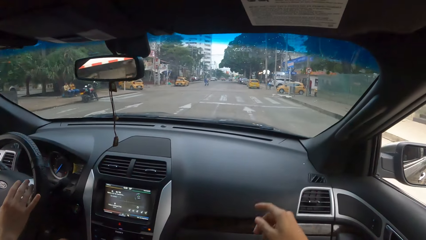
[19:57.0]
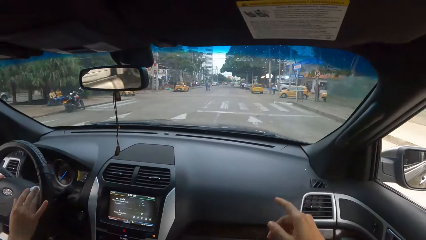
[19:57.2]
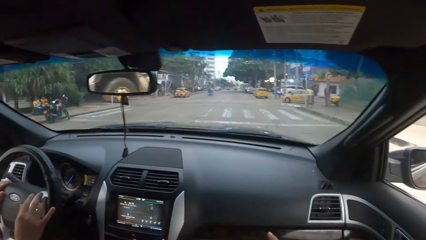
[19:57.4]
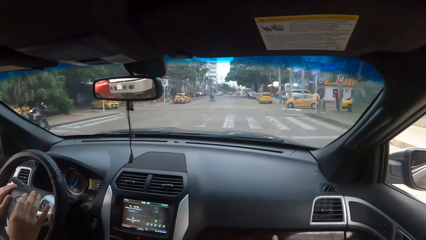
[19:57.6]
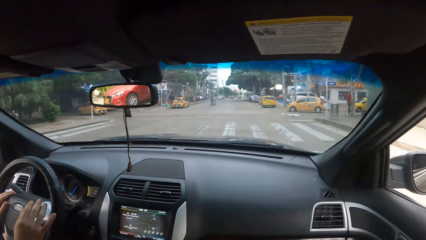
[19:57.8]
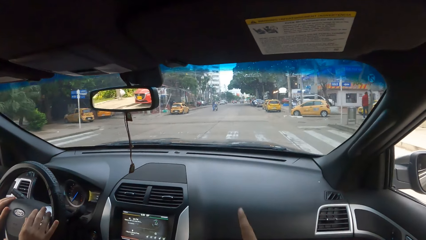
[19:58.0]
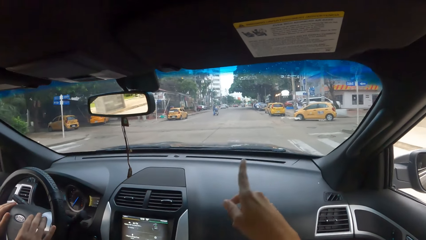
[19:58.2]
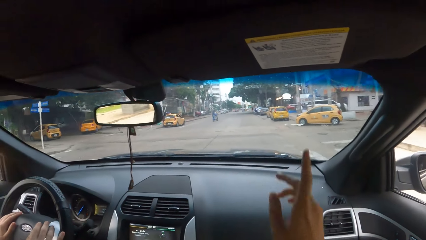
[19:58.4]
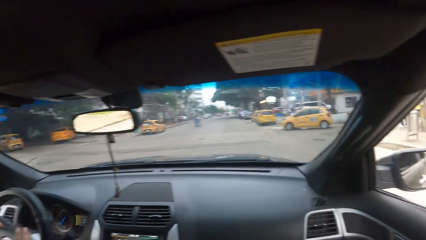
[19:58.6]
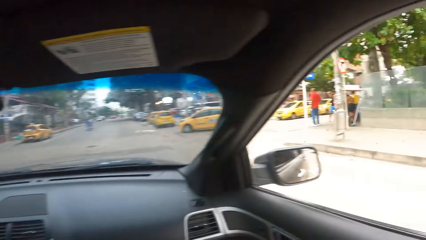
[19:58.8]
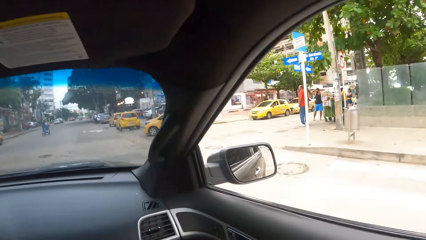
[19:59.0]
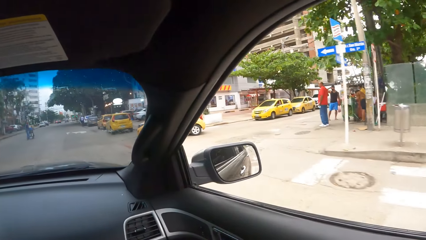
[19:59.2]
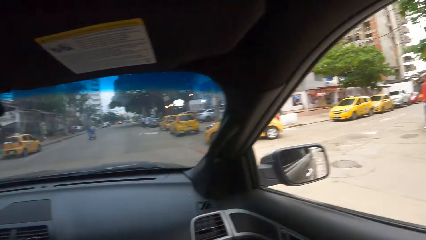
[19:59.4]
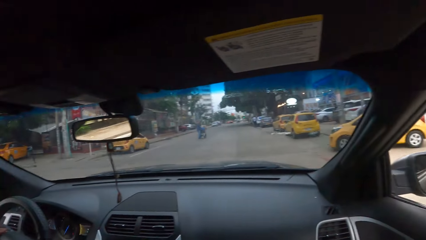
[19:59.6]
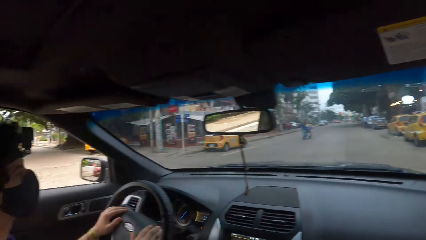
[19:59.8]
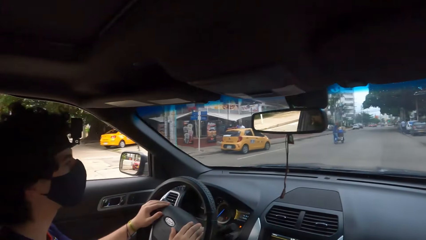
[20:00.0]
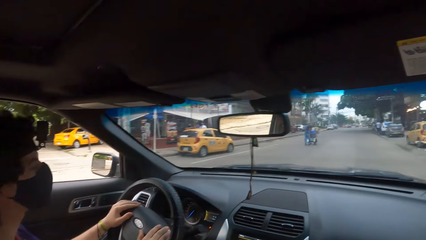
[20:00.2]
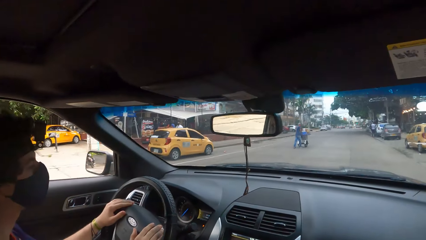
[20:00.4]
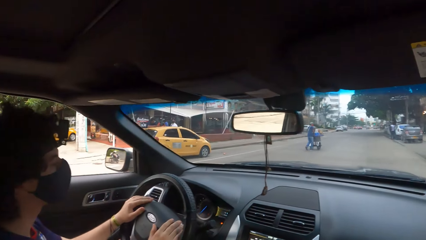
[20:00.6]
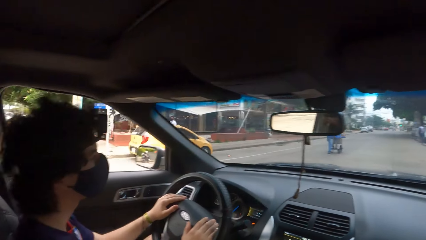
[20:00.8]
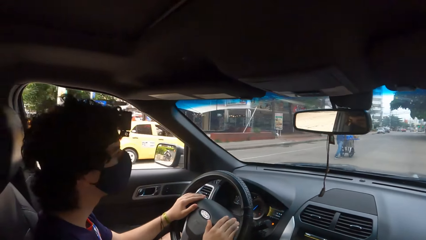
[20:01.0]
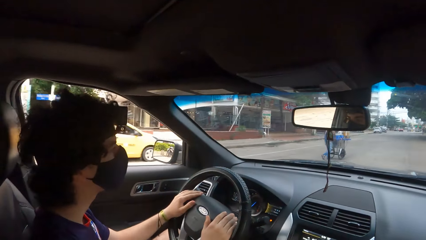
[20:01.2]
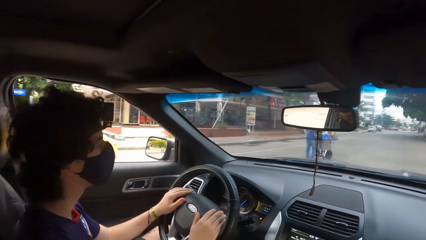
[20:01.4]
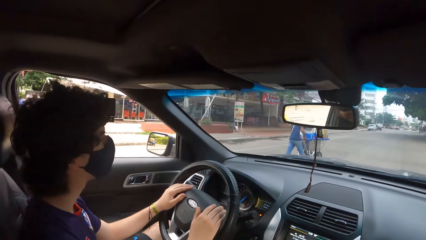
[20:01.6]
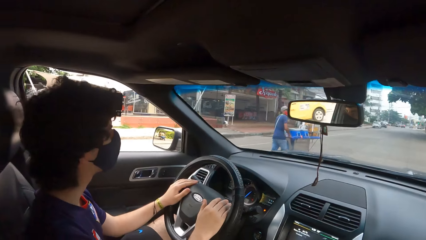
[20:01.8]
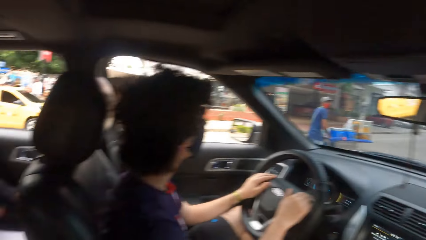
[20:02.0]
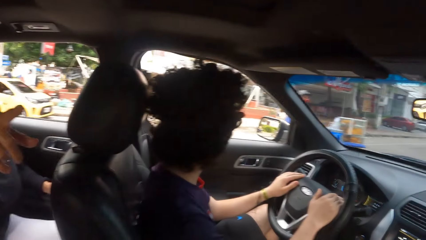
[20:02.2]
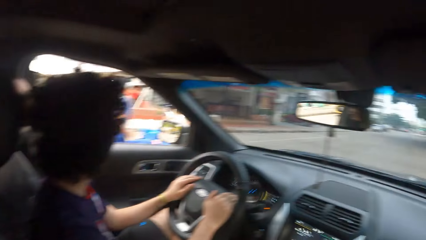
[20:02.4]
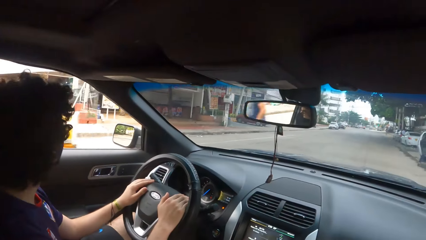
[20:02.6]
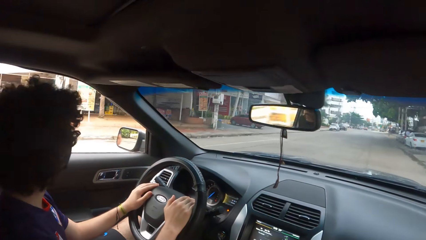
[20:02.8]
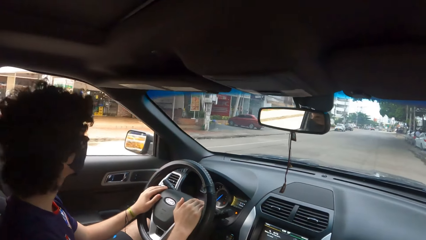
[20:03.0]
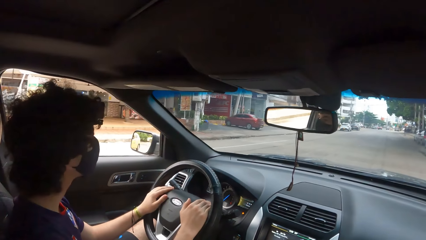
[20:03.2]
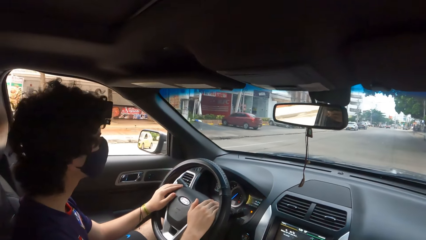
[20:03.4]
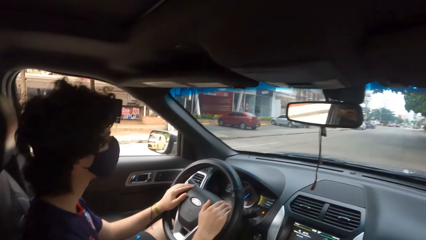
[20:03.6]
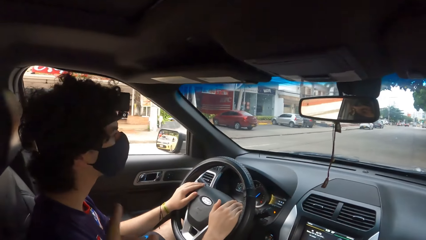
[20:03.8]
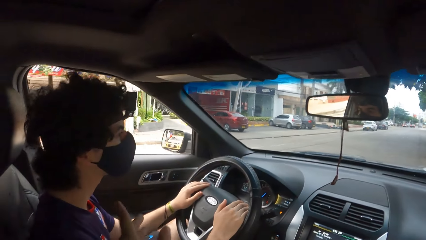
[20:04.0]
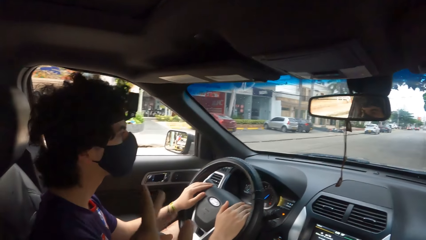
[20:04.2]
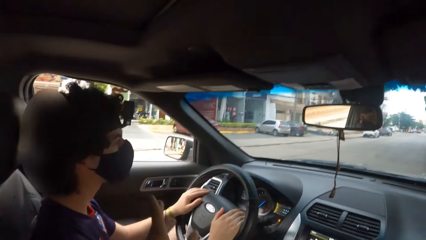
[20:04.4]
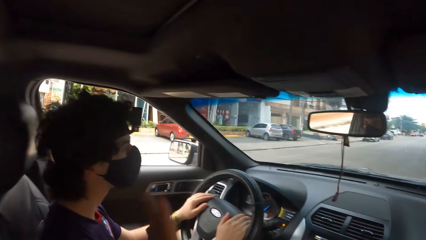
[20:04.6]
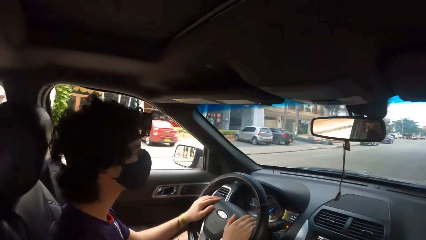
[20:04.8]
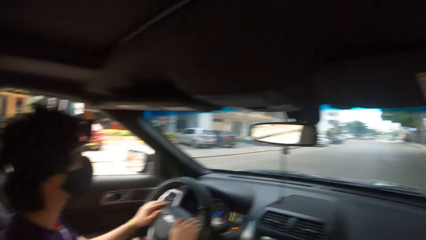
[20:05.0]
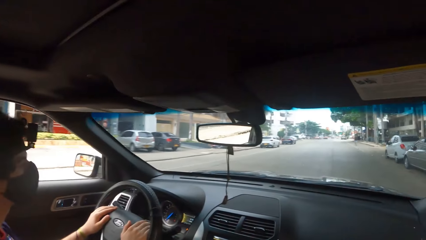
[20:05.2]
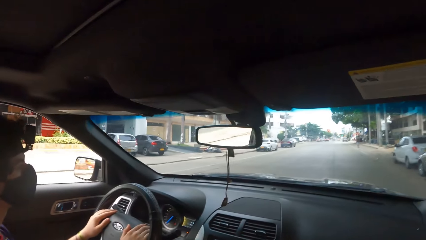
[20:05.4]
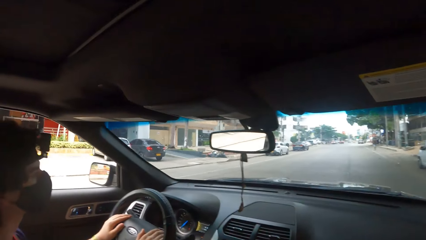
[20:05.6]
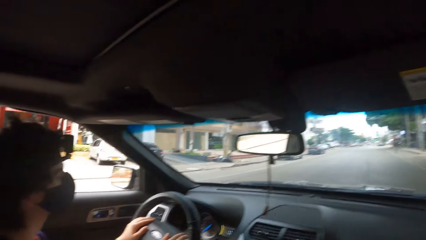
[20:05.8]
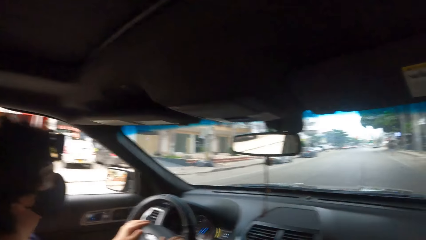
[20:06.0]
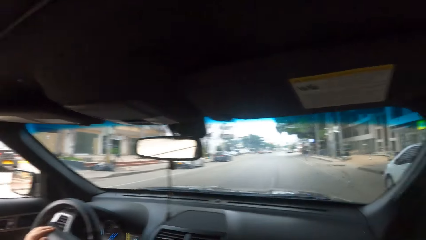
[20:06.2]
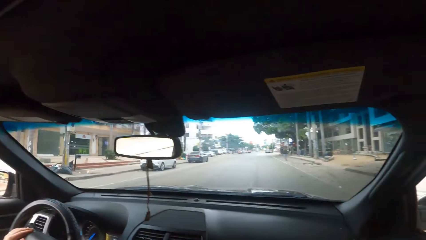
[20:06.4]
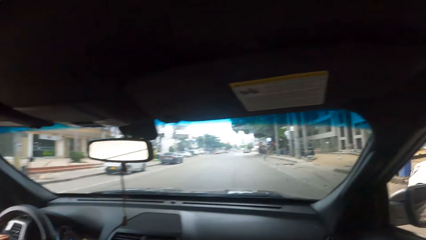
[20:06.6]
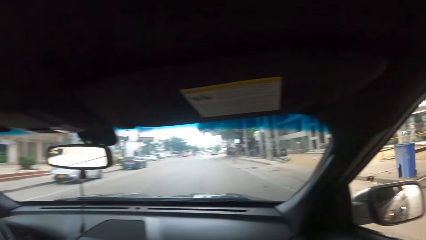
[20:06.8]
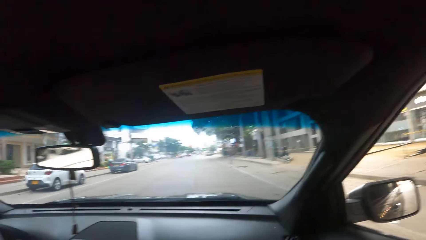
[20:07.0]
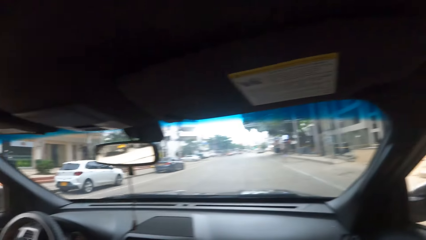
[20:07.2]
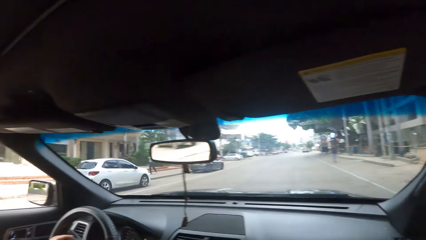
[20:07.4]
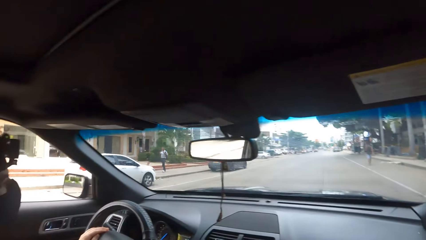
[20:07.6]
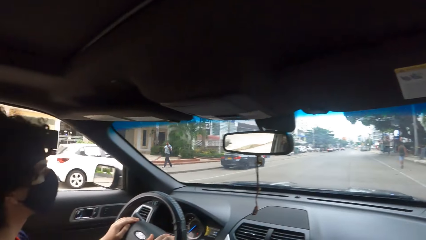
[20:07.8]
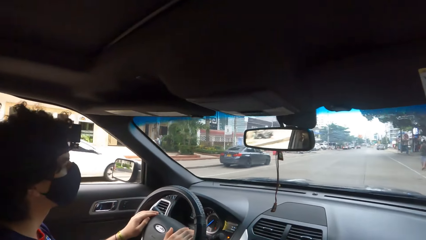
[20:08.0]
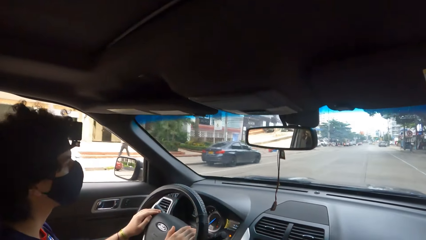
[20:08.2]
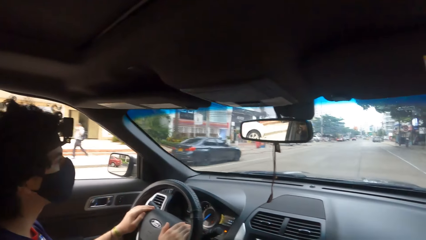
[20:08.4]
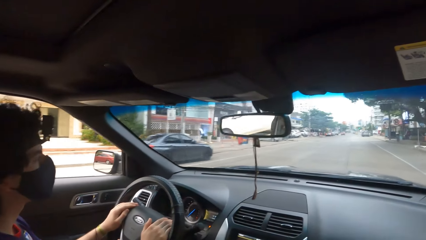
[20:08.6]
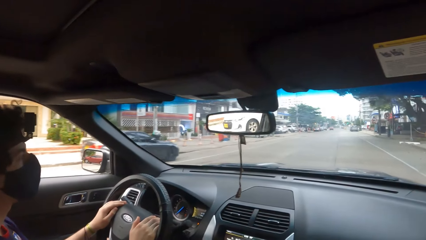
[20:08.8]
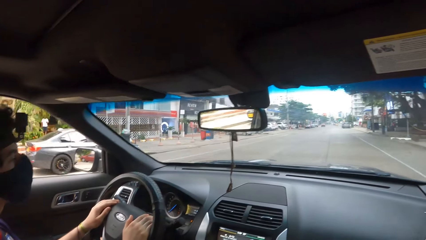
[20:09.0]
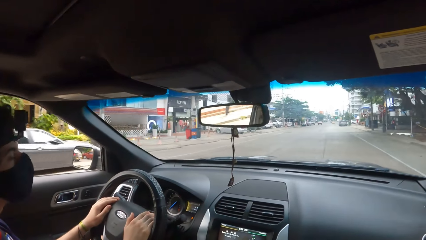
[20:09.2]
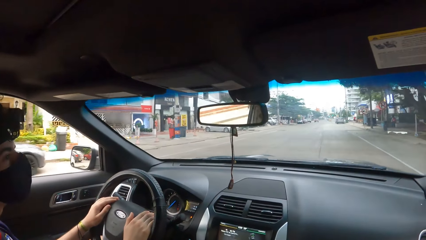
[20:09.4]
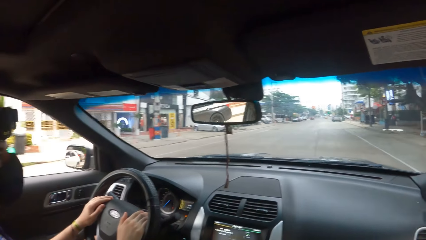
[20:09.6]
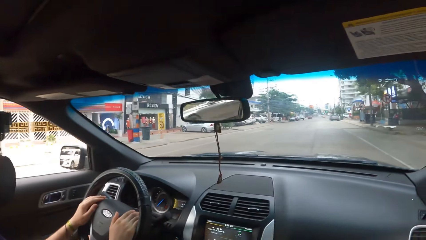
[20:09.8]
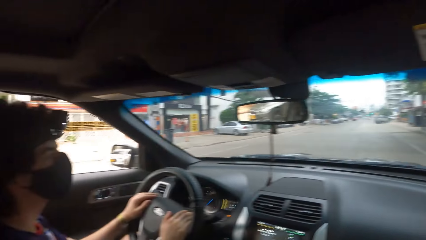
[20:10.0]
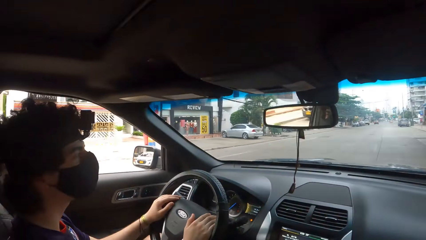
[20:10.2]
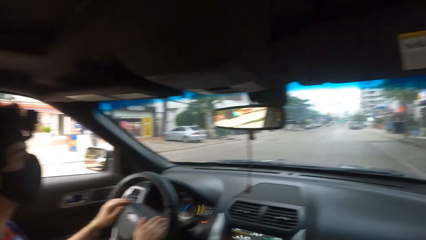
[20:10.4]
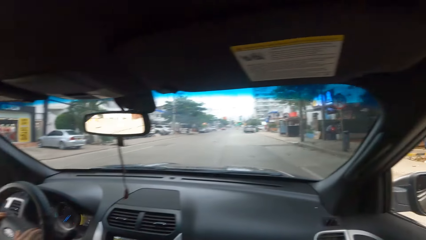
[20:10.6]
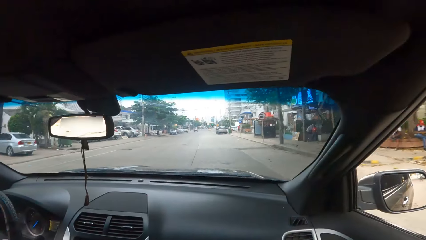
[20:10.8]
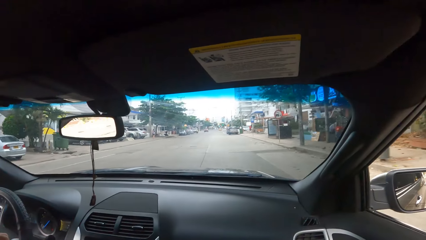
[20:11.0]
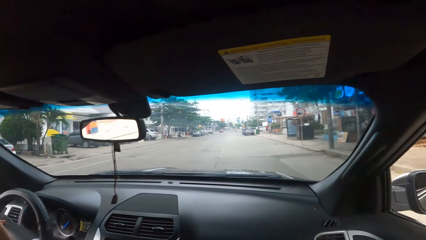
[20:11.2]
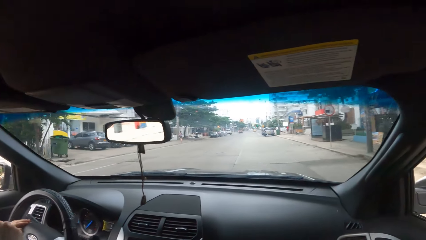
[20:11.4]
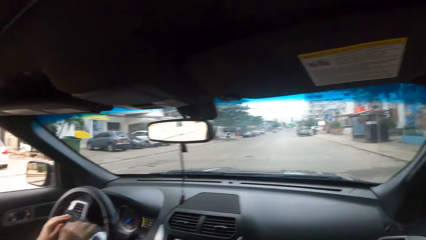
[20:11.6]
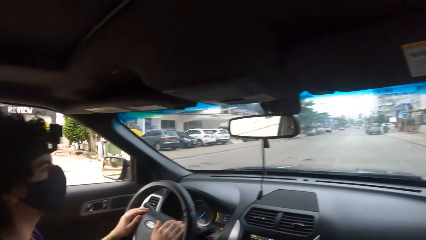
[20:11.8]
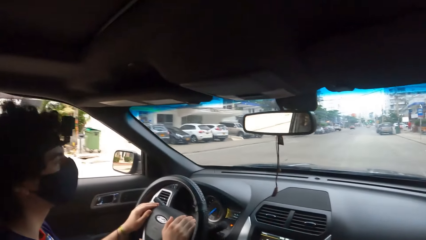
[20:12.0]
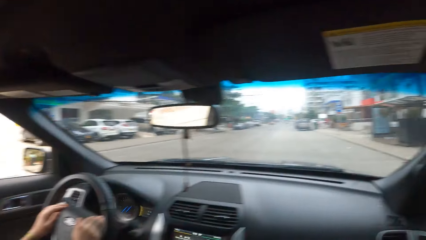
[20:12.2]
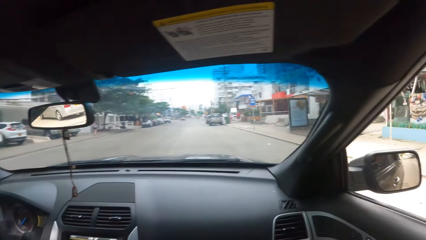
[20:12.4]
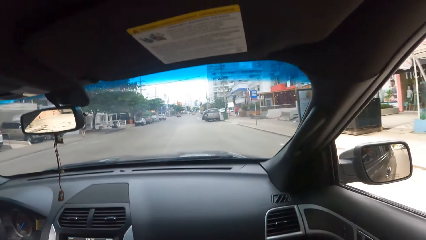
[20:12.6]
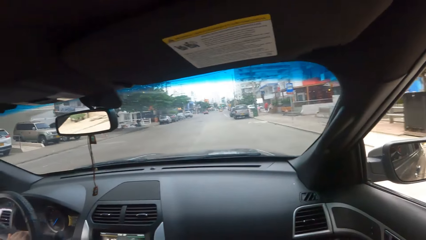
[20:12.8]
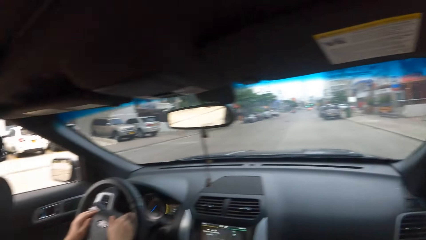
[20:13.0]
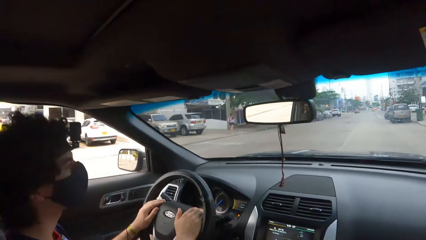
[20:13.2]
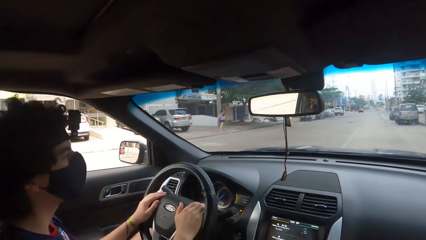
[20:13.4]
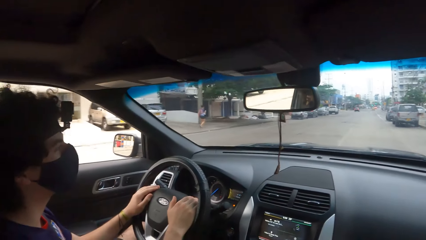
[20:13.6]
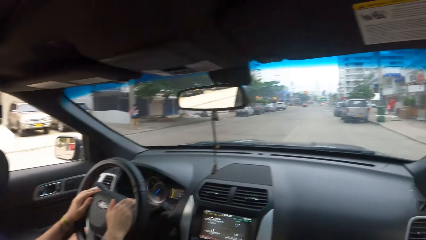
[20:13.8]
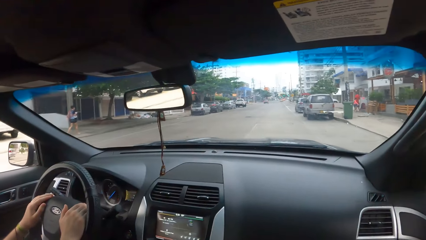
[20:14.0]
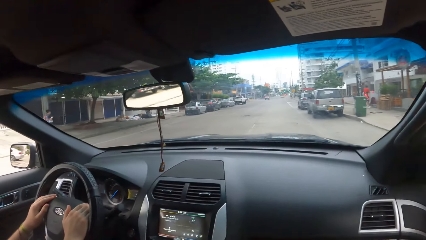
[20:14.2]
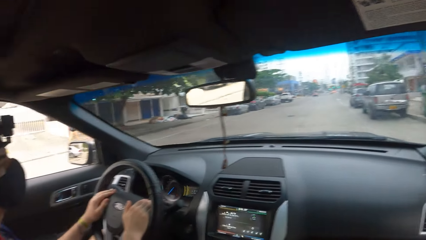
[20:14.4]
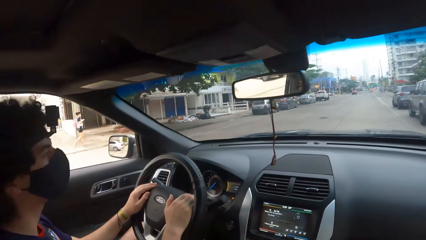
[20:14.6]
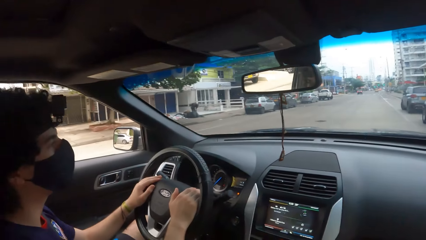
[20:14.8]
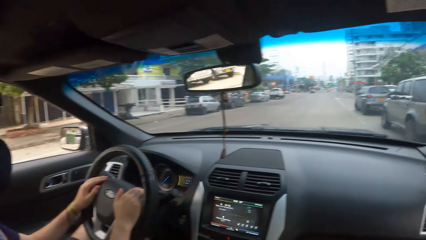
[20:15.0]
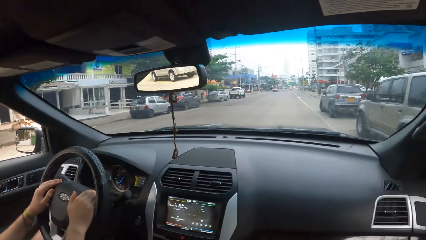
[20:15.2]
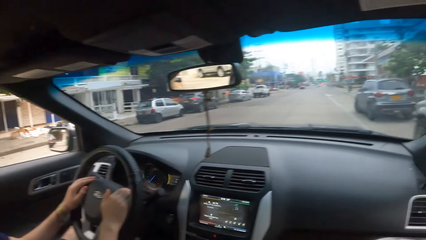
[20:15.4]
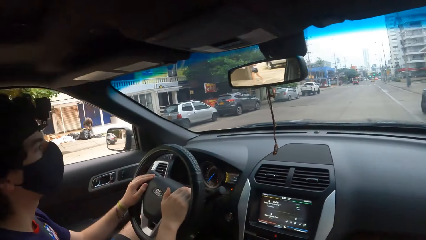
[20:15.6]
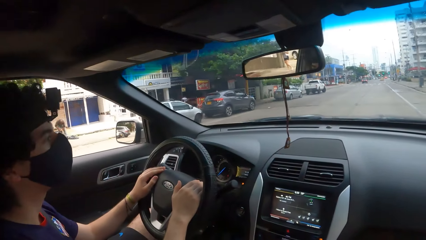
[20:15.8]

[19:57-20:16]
A man points at something. The camera wearer points the hand. They drive a car on the road and look around. They point the hand. They look around.
